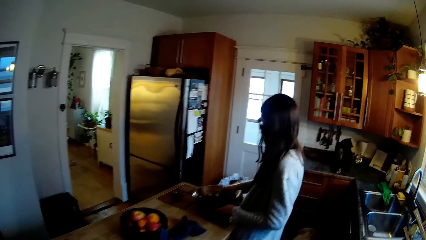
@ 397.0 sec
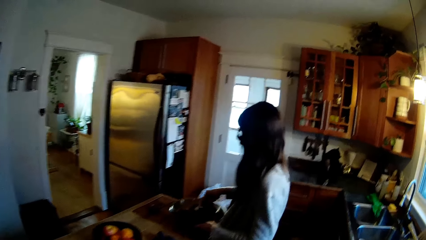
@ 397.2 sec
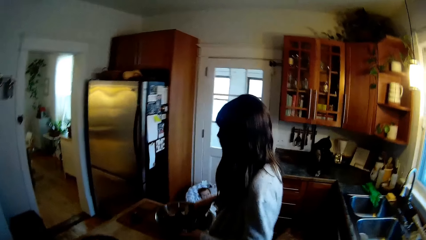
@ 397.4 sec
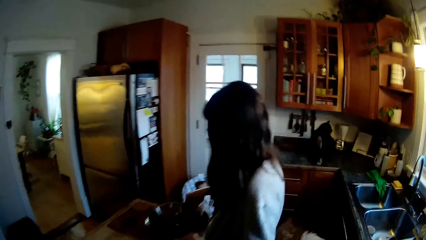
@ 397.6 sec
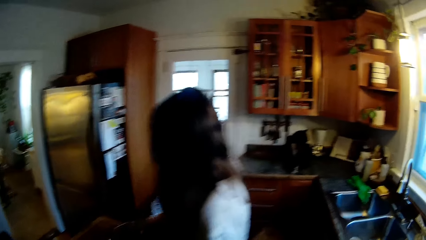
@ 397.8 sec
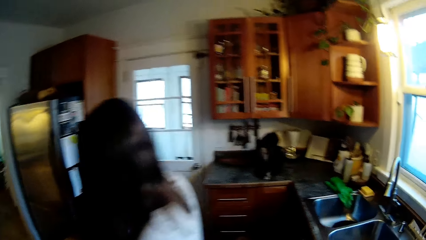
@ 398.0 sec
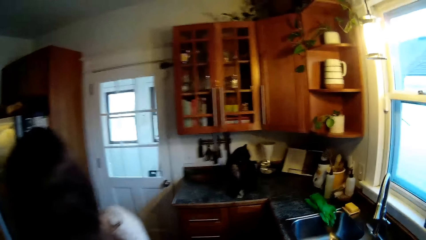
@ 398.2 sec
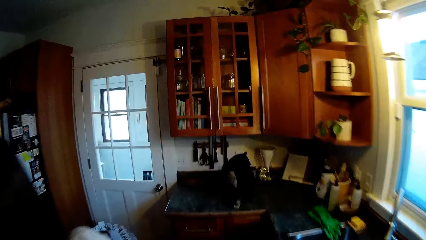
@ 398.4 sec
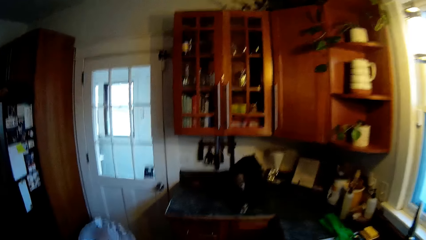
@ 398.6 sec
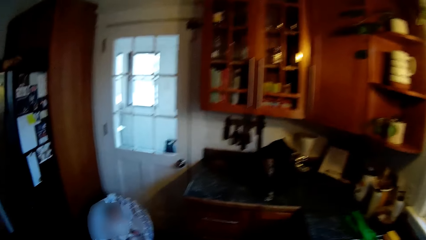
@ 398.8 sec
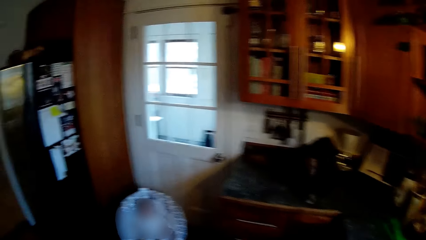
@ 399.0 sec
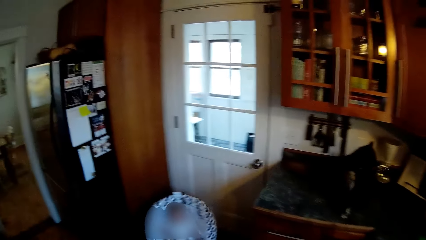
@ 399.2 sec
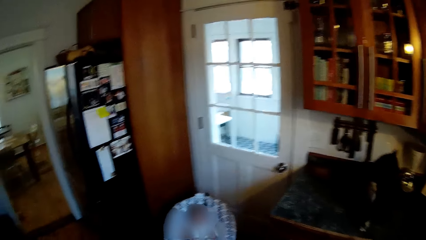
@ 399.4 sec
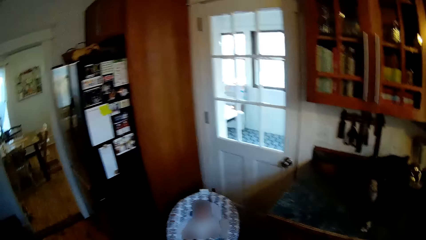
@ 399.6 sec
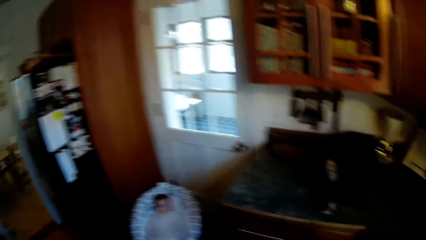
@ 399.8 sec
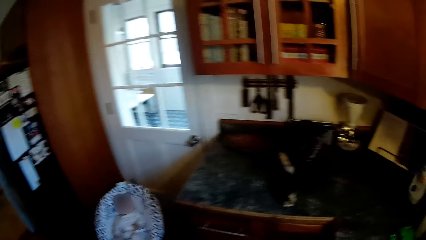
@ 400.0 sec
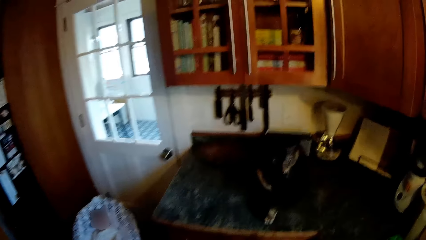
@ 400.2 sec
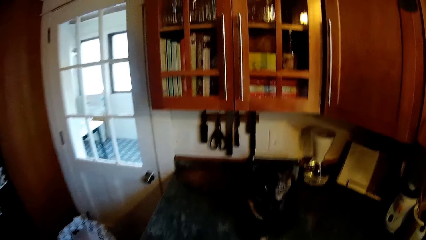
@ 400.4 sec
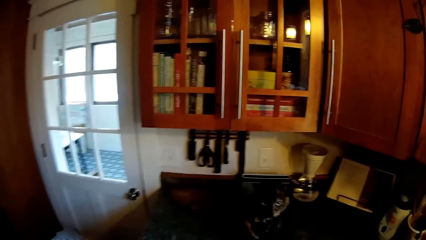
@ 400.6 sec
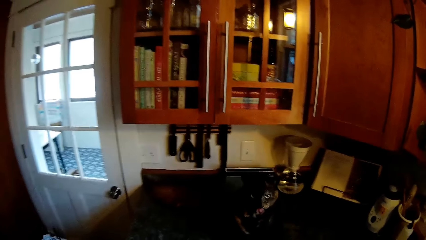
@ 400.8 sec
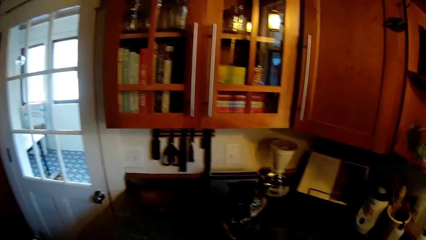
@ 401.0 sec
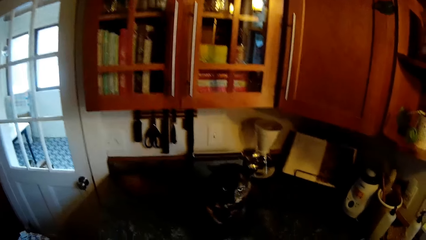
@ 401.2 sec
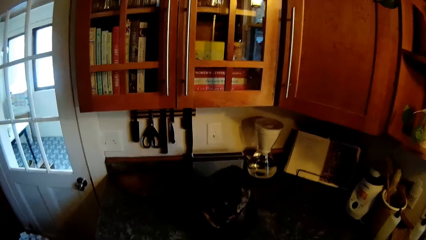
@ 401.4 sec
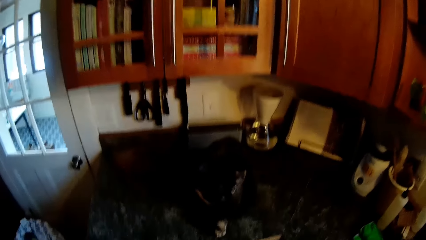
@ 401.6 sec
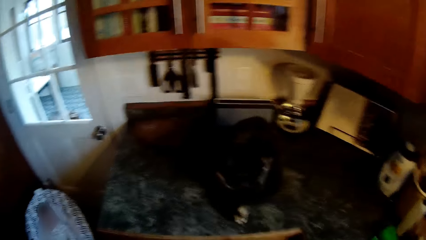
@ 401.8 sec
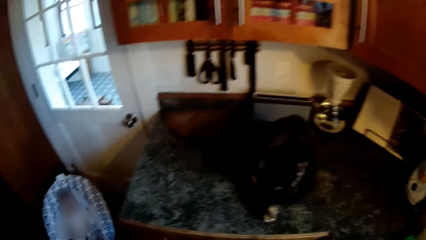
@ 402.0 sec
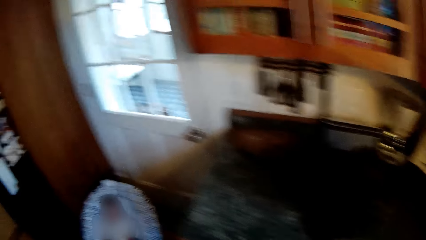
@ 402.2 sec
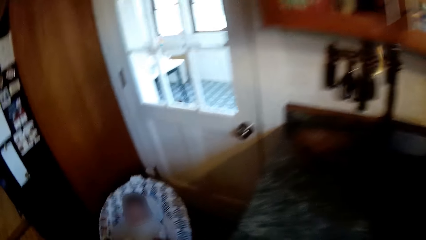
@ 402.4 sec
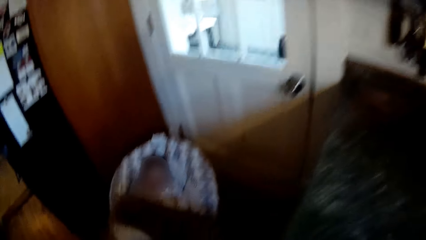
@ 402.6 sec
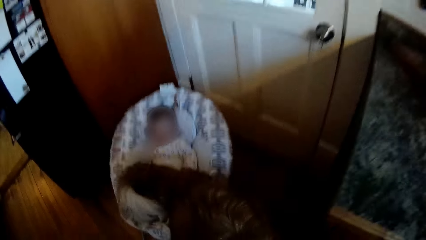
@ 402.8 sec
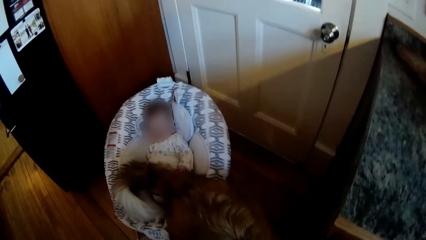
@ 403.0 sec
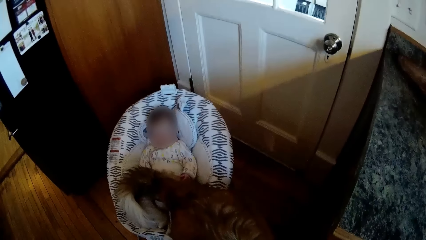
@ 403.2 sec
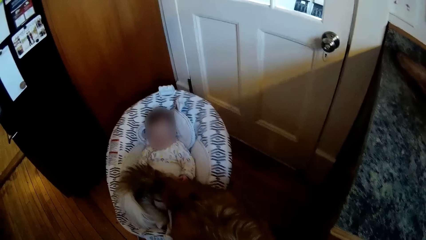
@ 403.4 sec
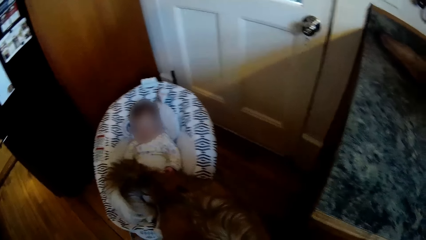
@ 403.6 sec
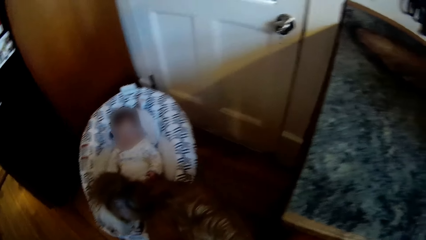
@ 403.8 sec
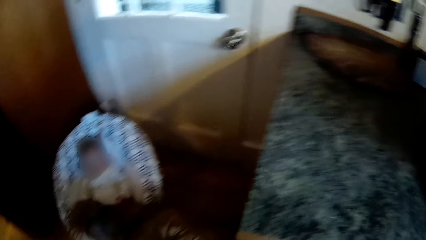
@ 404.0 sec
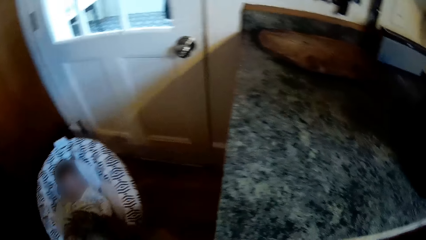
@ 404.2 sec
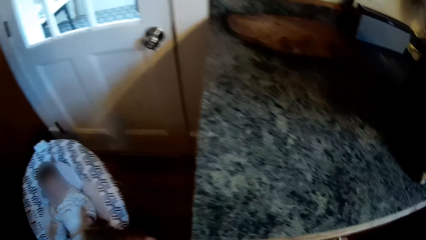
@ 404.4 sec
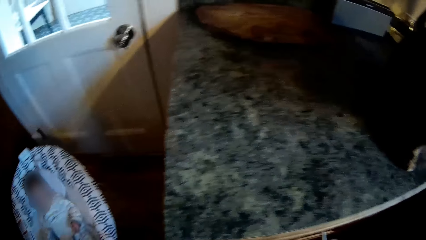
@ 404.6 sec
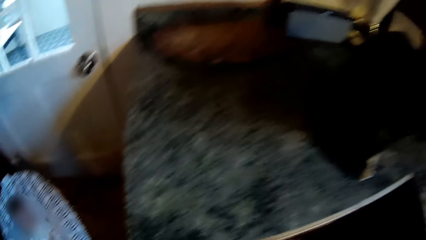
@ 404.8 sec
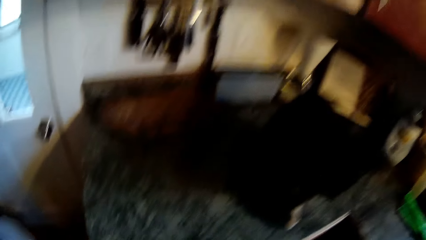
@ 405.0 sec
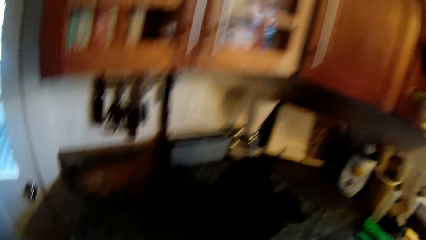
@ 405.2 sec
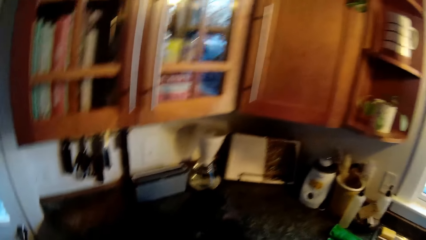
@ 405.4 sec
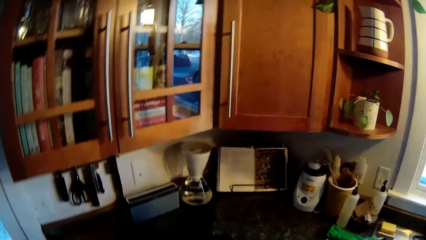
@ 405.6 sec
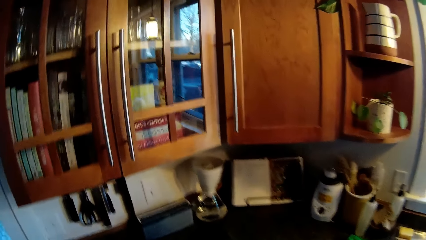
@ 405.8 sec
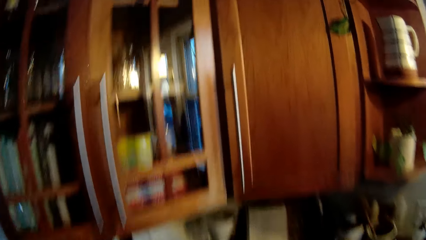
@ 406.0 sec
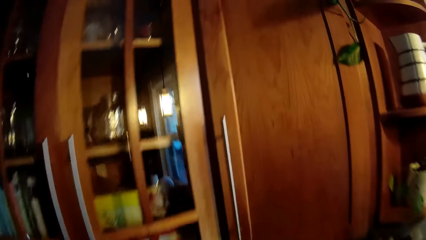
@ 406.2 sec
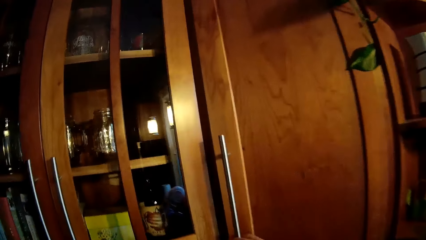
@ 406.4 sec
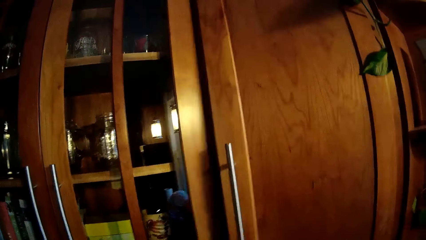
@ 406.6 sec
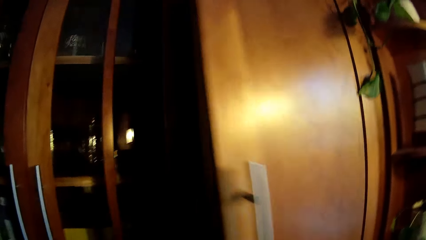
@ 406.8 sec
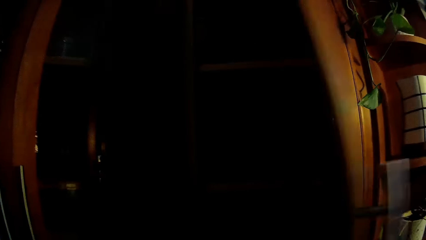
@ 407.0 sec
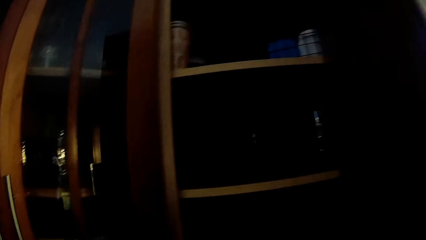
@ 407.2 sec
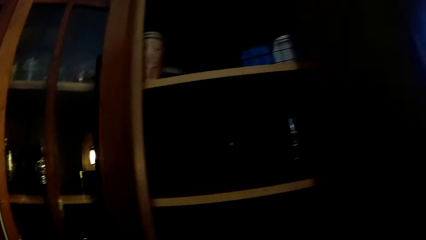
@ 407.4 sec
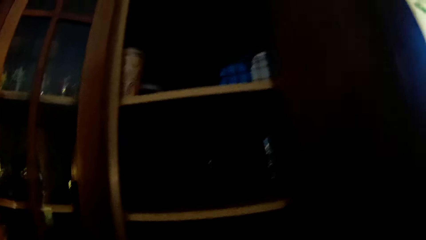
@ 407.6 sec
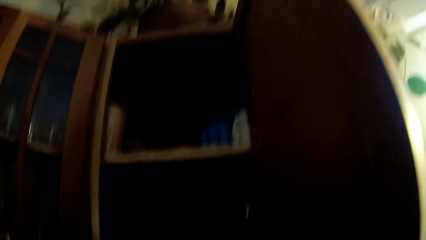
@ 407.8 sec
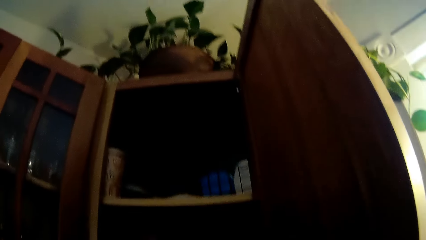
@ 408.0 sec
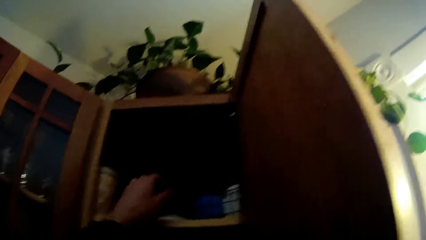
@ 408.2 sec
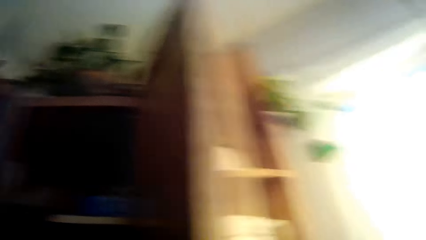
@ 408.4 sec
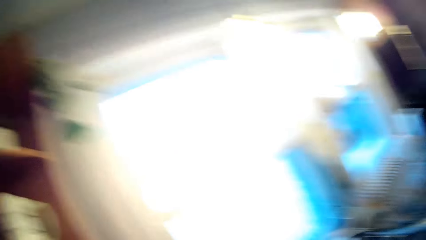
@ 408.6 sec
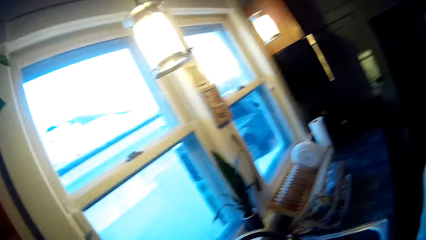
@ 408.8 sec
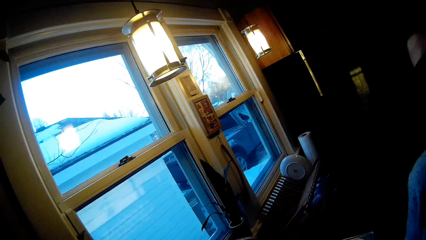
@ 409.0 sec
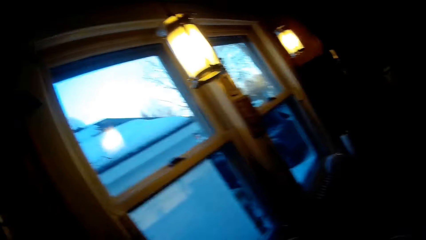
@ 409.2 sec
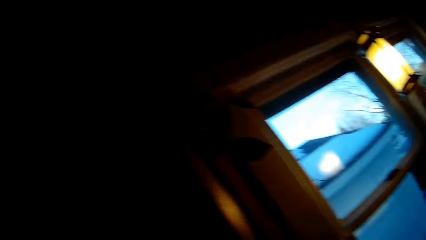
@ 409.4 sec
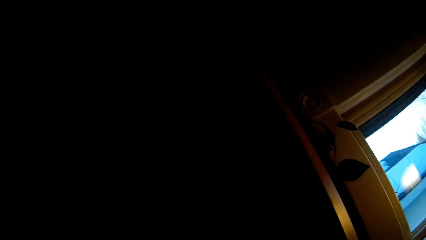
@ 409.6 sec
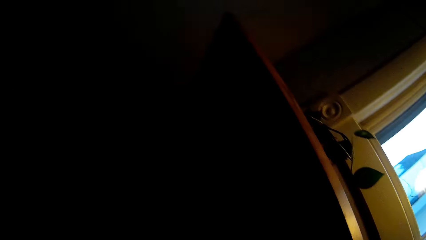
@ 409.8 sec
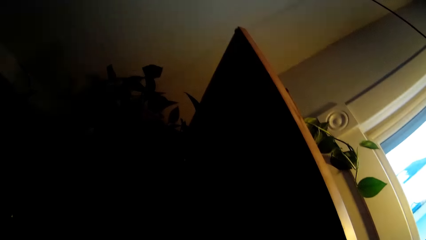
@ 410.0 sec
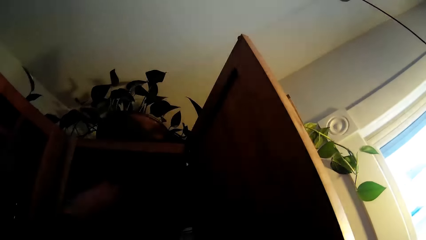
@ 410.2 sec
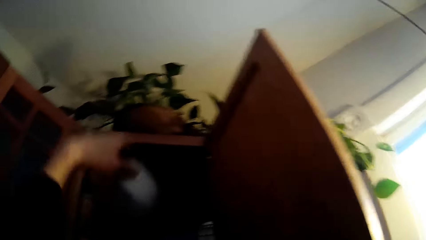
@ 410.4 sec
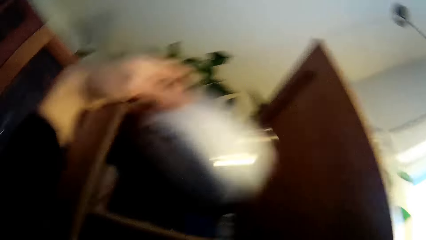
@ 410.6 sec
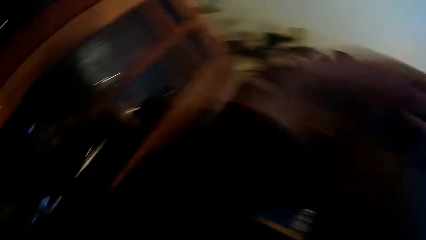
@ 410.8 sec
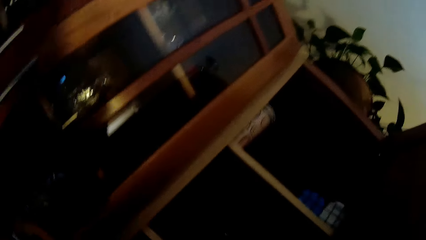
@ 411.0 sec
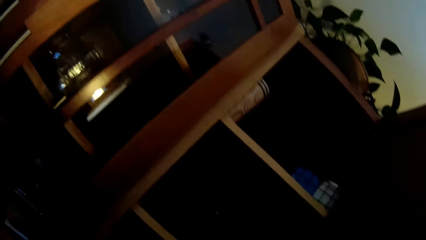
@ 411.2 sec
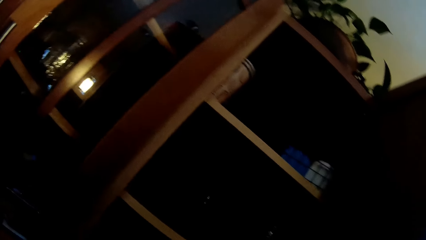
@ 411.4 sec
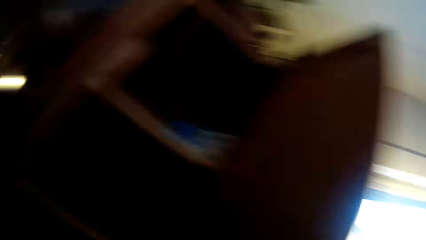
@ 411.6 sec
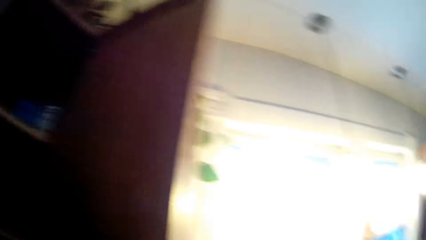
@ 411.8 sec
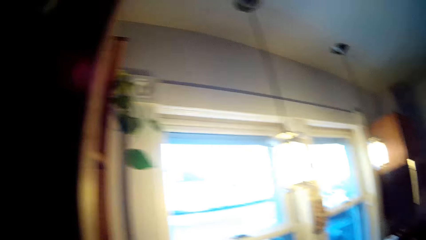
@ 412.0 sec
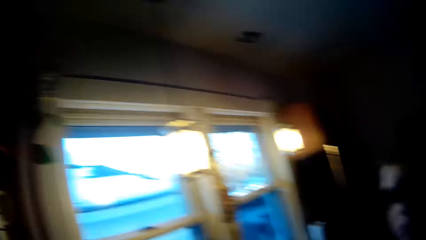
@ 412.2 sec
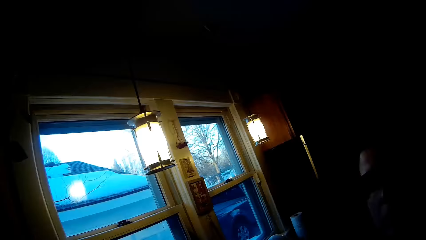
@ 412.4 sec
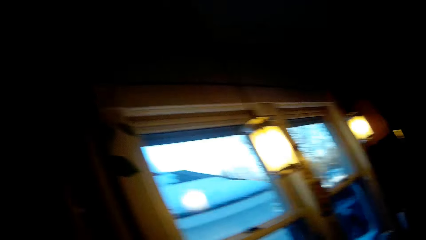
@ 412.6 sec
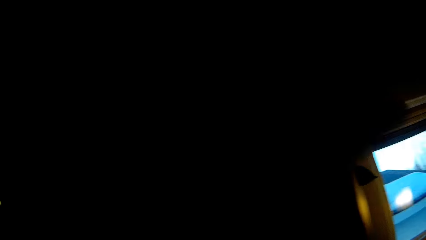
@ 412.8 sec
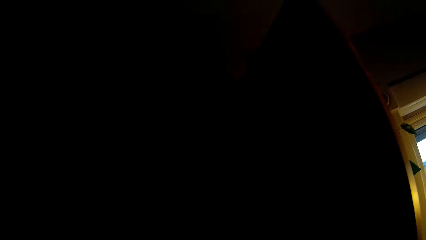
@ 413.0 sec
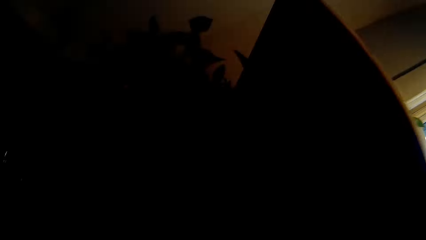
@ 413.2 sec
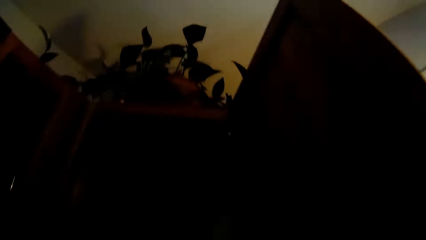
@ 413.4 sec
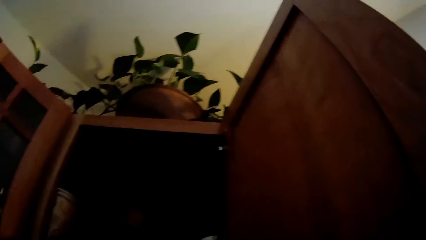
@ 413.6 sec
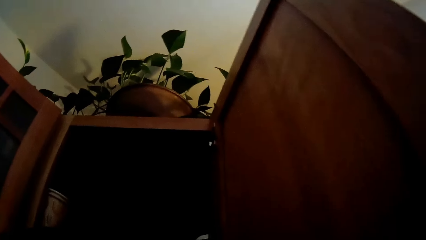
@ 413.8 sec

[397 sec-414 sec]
The woman mixes the veggies with a spoon in her right hand. The camera wearer interacts with the woman while he looks around. He opens the wall cupboard with his right hand. He takes a plate from the wall cupboard with his left hand.
